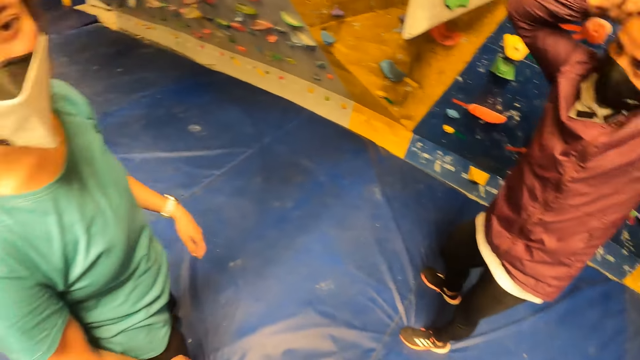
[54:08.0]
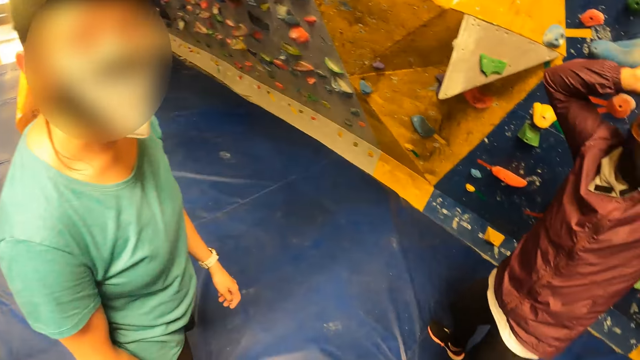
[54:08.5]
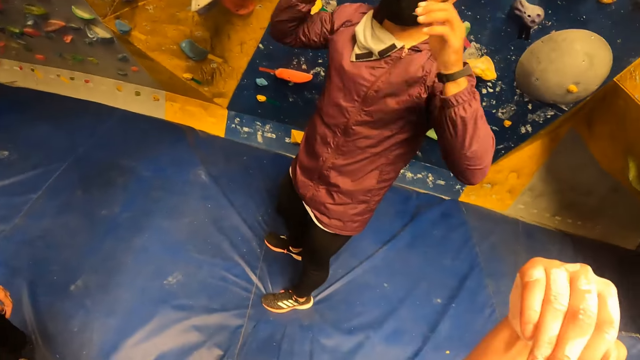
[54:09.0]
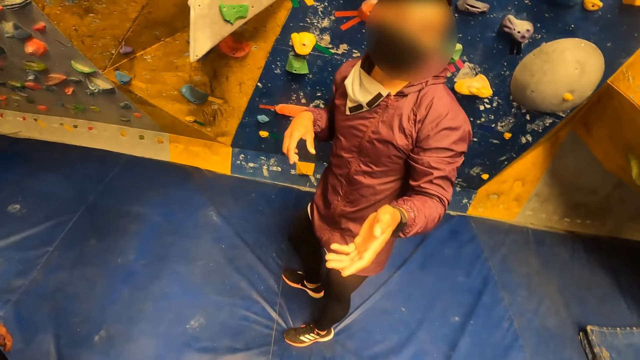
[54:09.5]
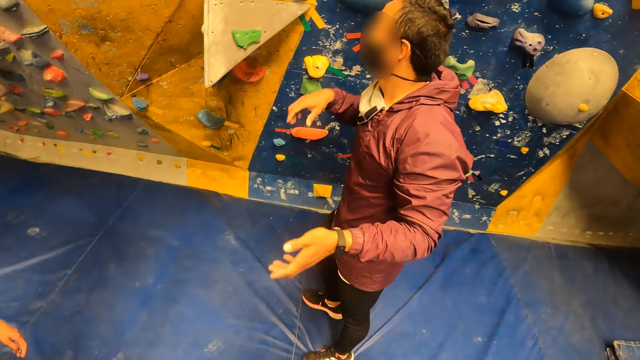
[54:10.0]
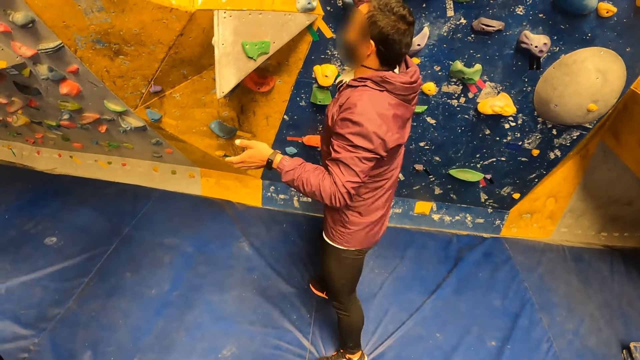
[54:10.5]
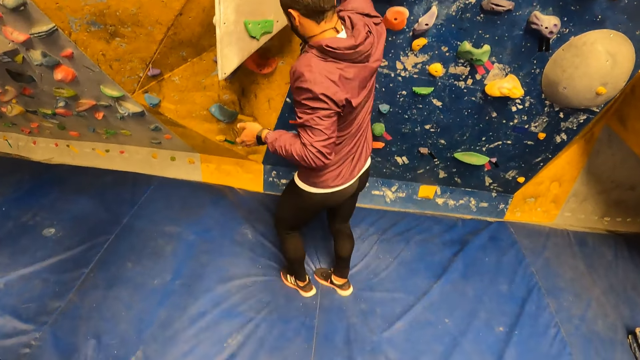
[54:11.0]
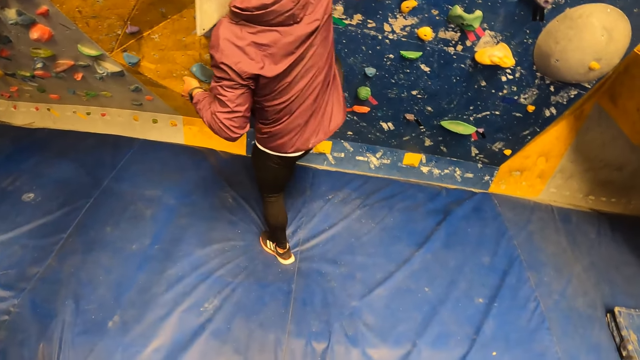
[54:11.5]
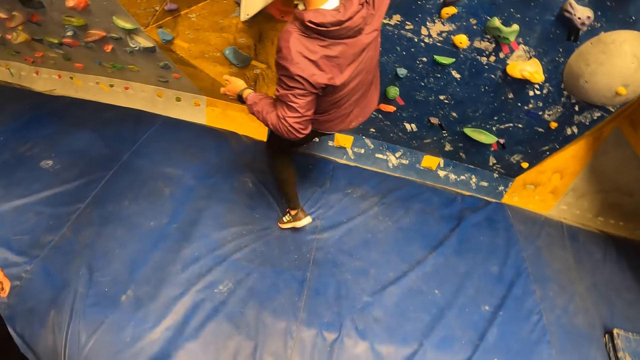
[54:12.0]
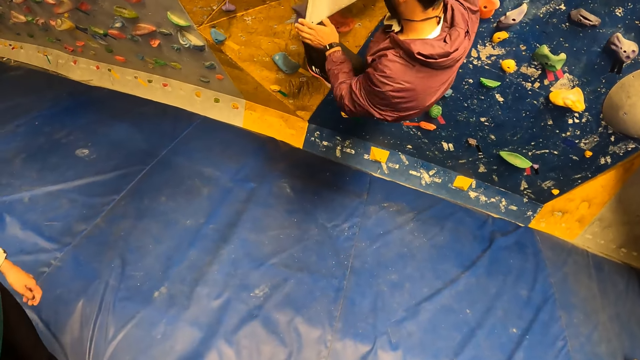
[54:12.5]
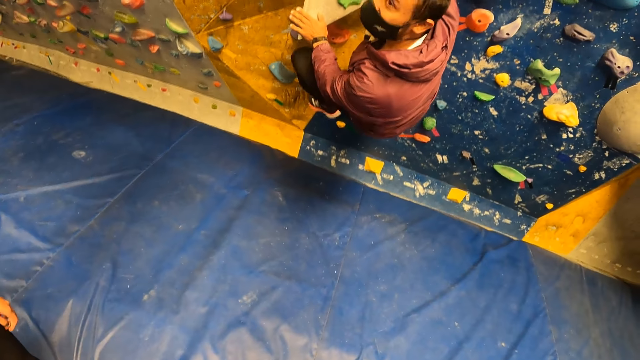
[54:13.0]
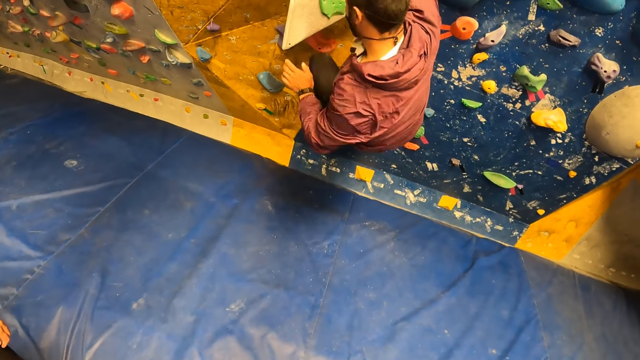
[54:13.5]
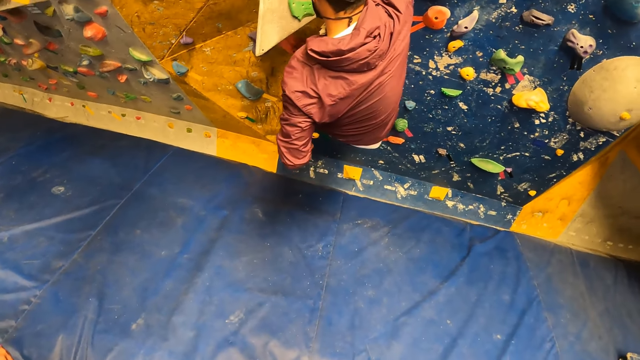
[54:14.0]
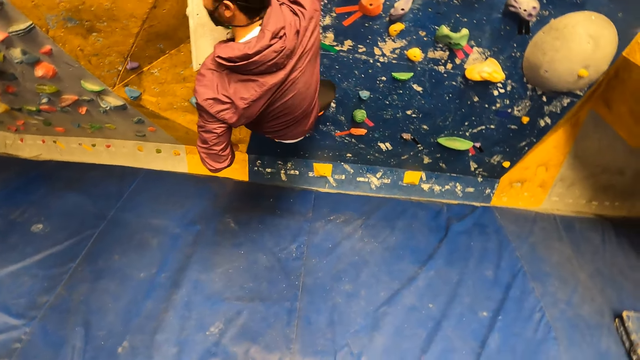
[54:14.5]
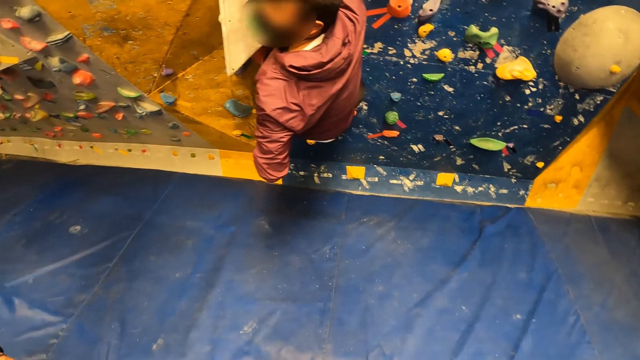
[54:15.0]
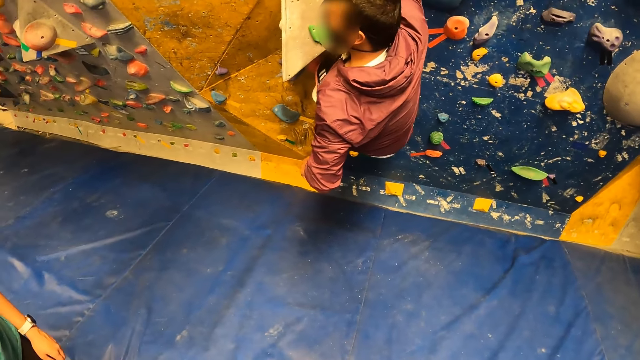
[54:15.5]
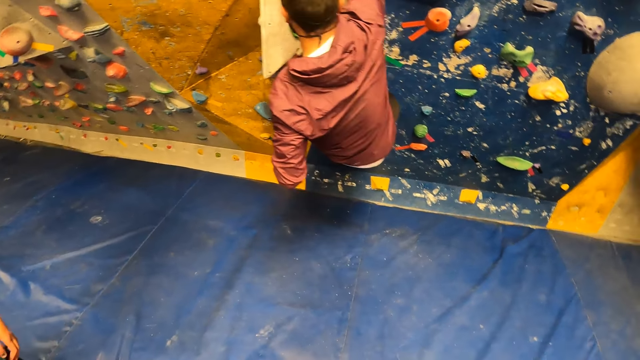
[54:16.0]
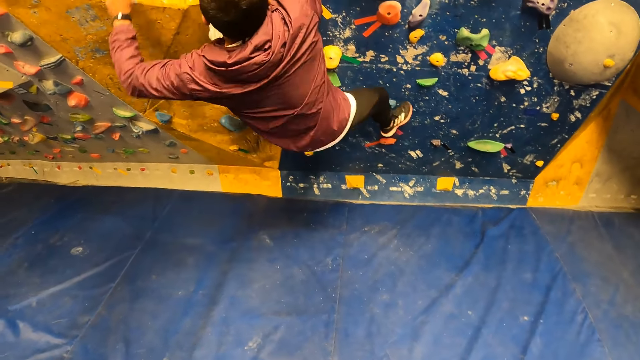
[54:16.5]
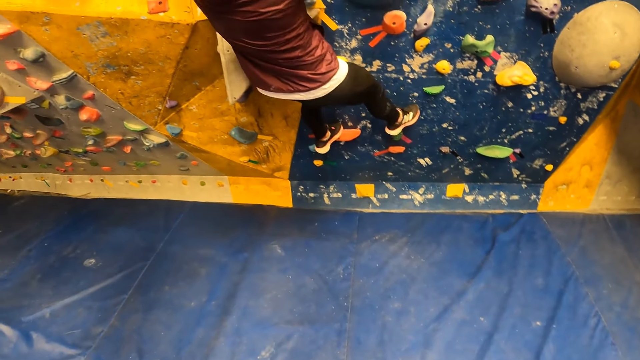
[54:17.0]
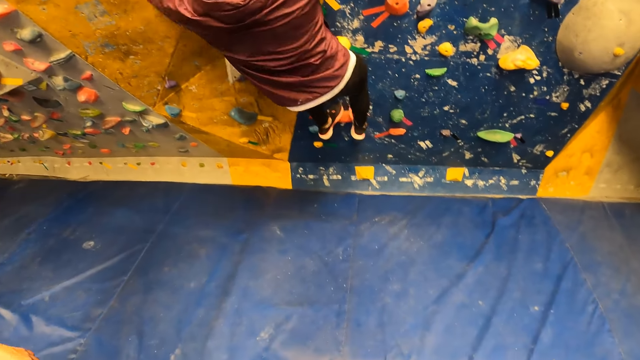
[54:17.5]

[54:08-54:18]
The camera wearer looks around. She raises her hand. She drops her hand.

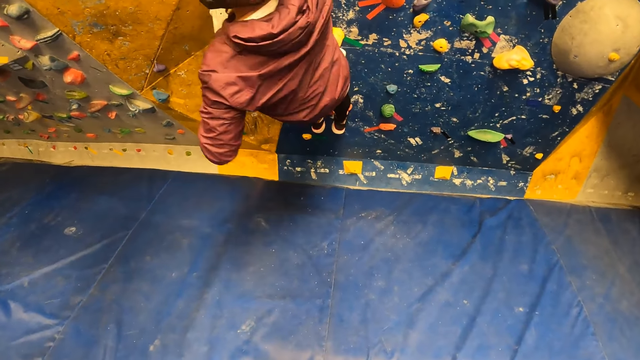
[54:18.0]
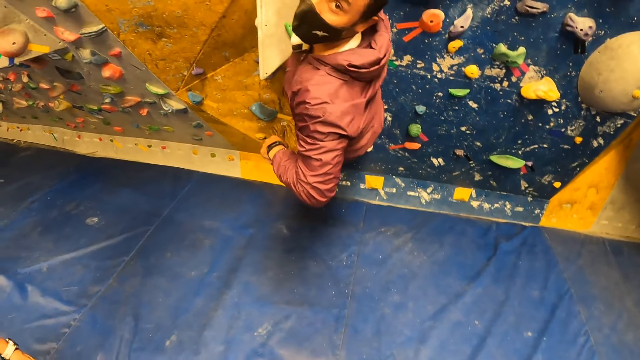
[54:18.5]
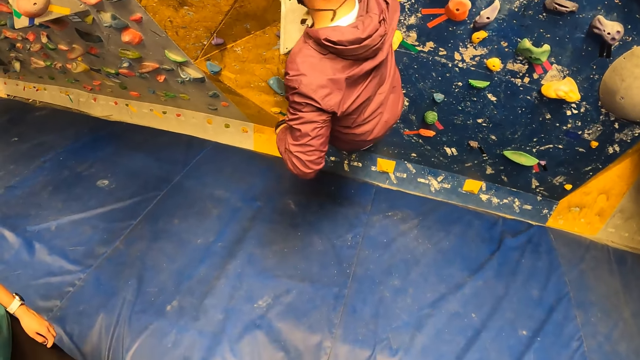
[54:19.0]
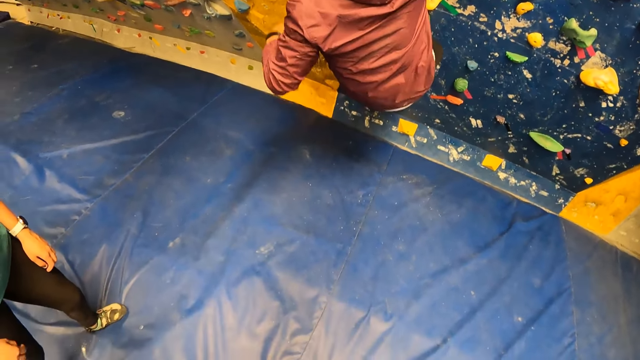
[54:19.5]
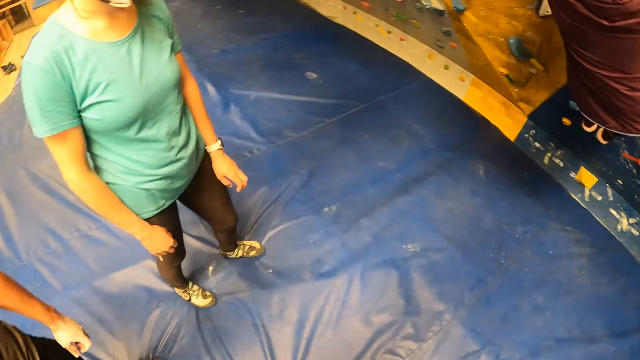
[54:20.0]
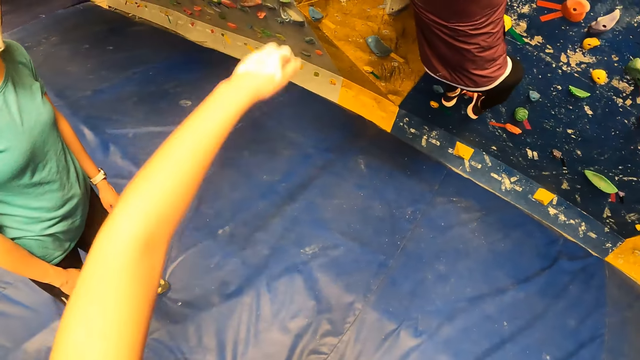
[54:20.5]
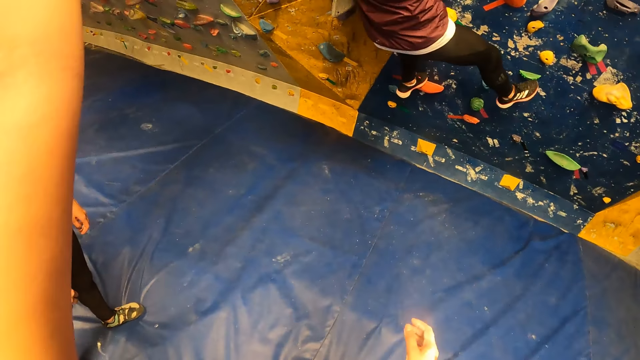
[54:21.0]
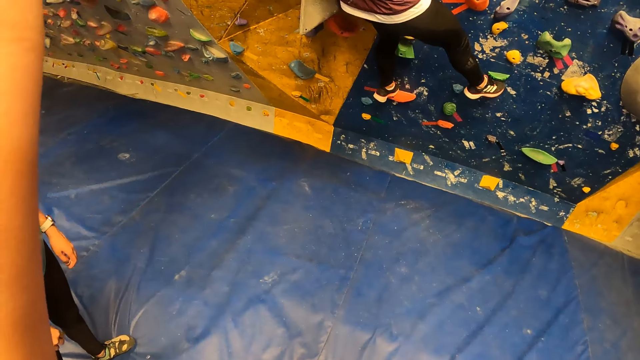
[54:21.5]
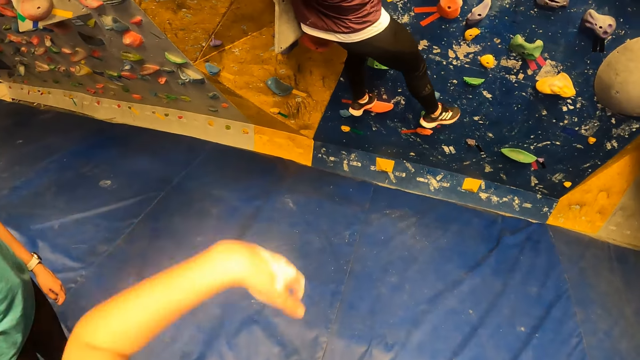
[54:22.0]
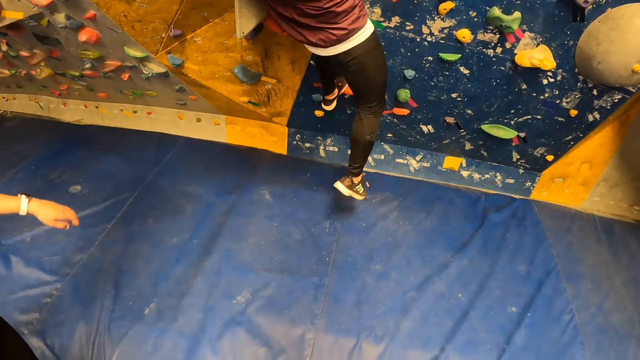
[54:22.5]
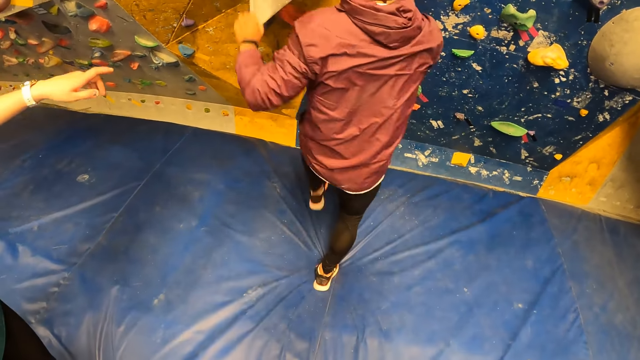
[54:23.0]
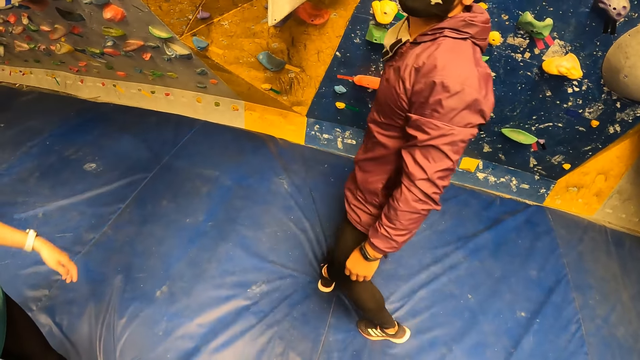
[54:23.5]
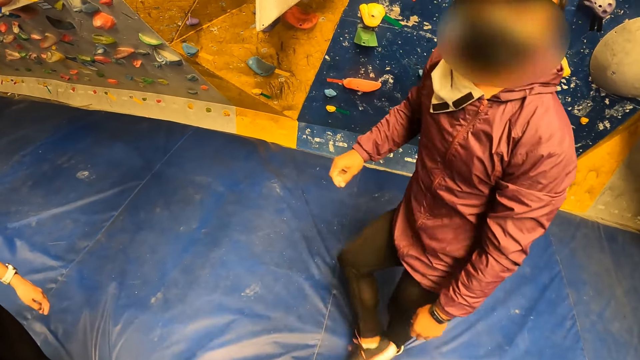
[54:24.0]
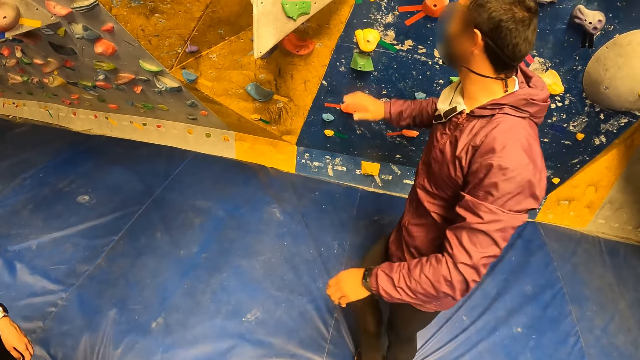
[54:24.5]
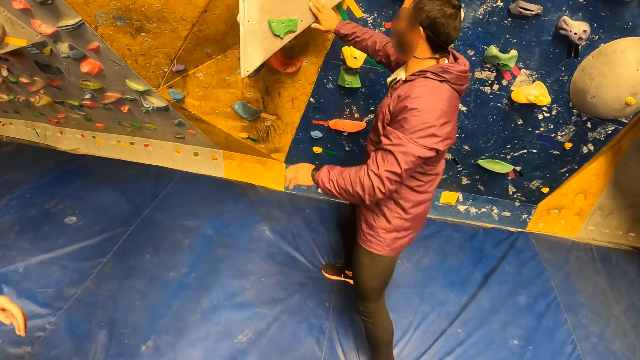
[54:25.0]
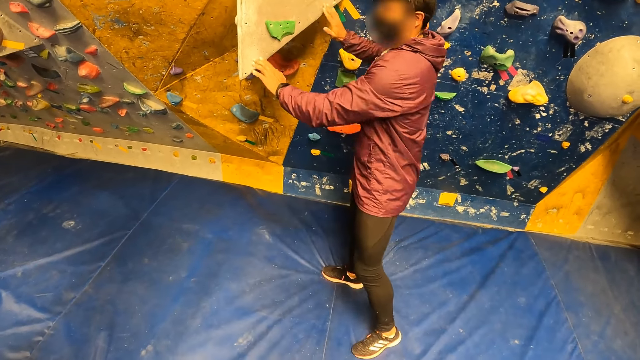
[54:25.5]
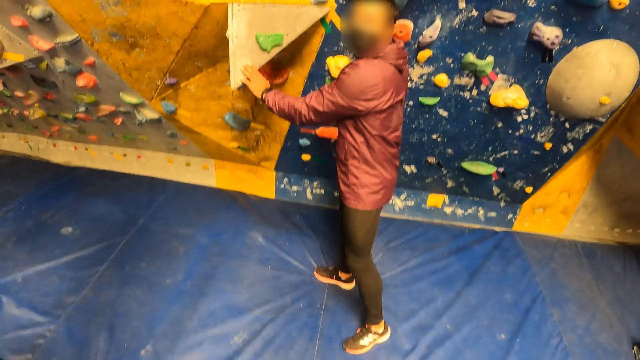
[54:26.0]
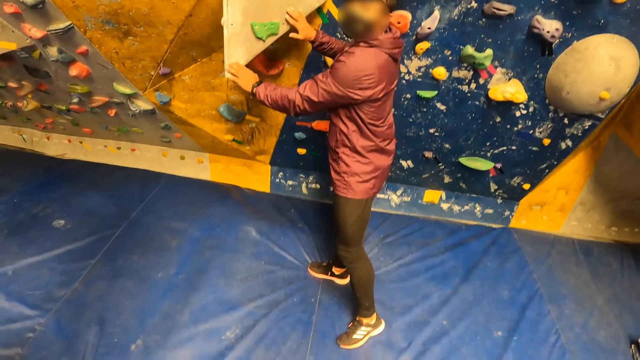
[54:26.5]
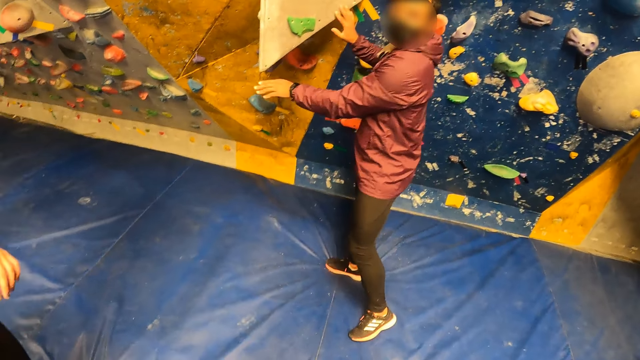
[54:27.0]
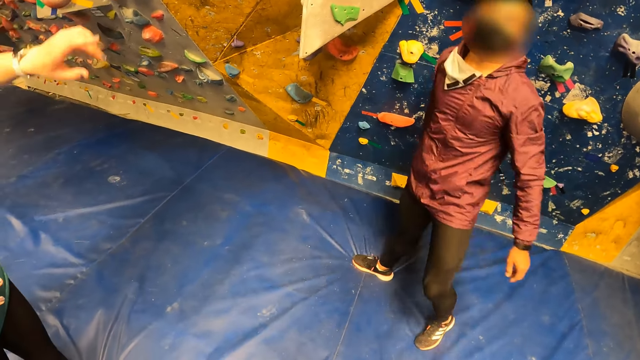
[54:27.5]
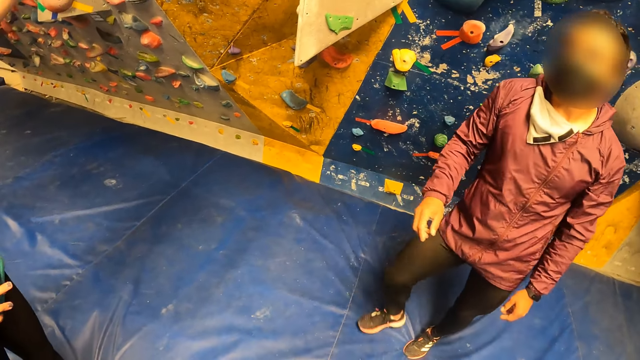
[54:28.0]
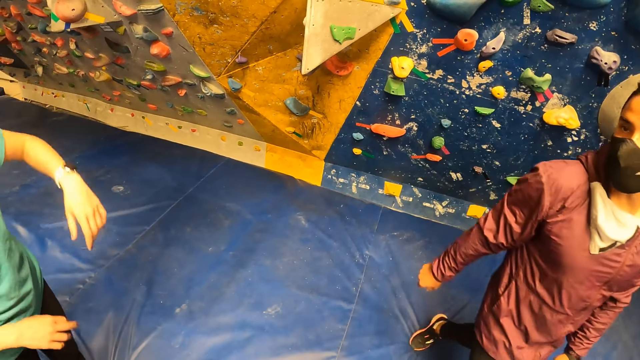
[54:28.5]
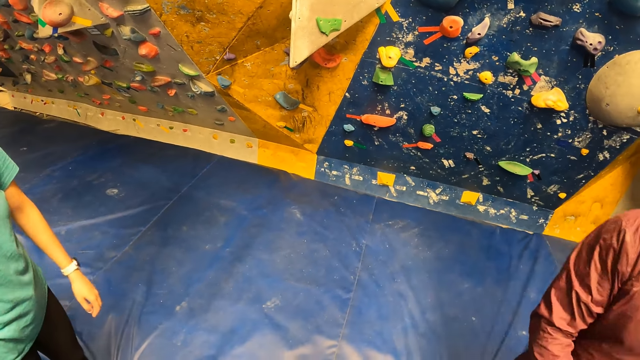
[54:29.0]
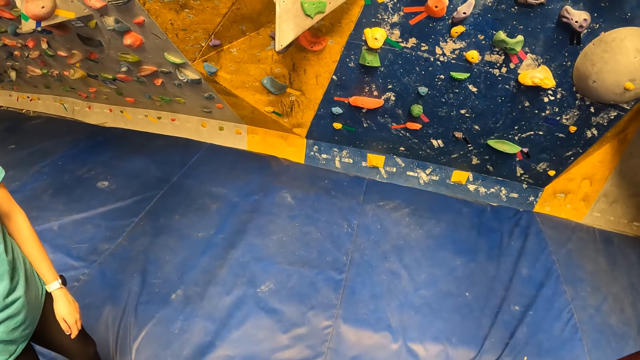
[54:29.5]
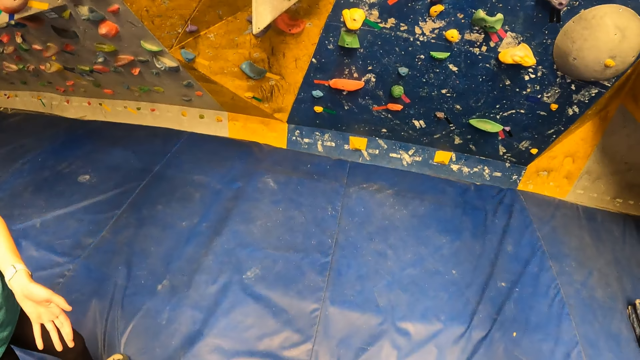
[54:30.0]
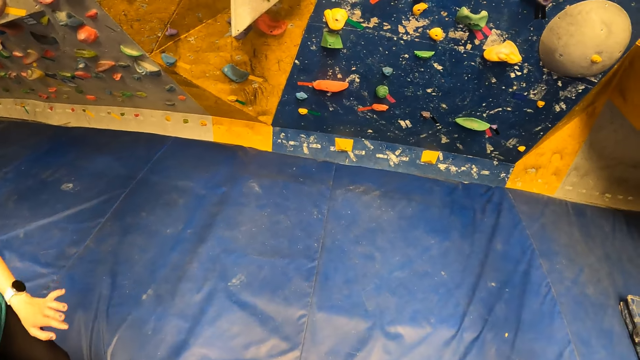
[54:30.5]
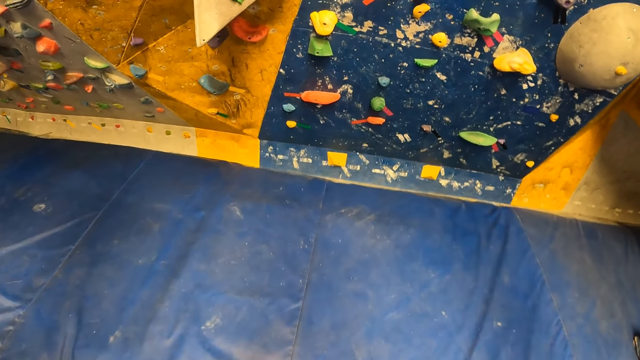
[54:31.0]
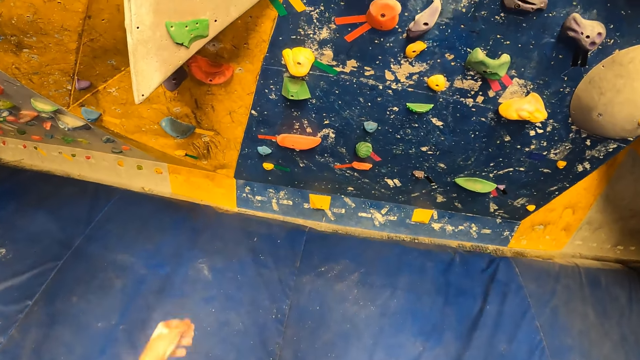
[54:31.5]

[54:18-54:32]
The camera wearer raises her left hand towards her face. She raises both hands. The man climbs down the bouldering wall to the floor. The man steps on the cushion. The man touches the bouldering wall with his right hand. The man touches the bouldering wall with both hands. The woman gestures with her left hand. The man walks on the cushion.
